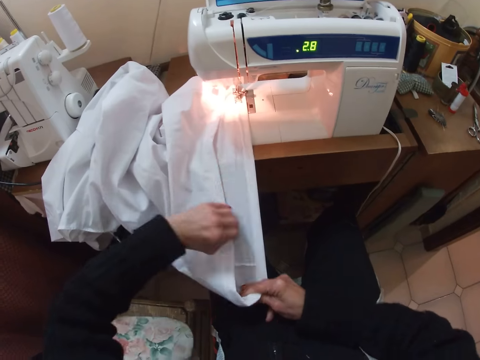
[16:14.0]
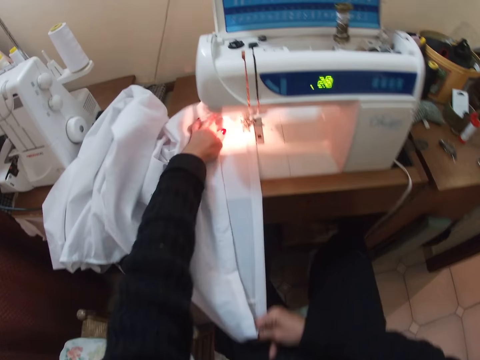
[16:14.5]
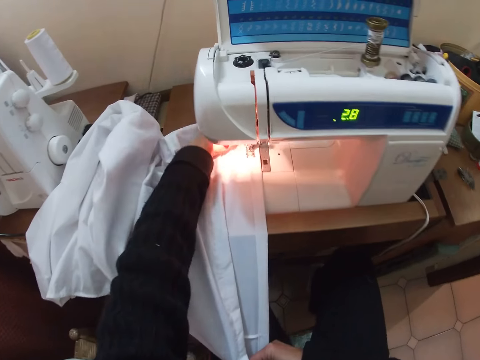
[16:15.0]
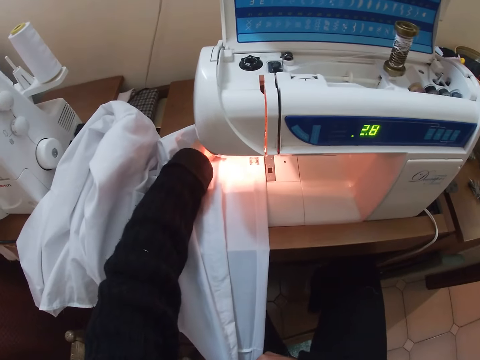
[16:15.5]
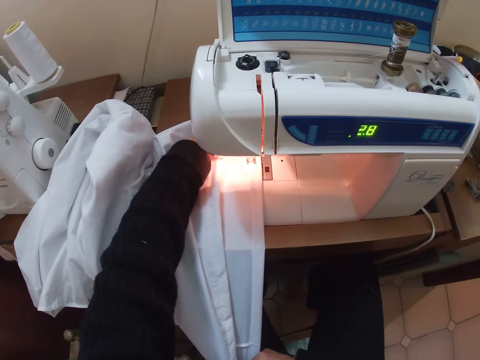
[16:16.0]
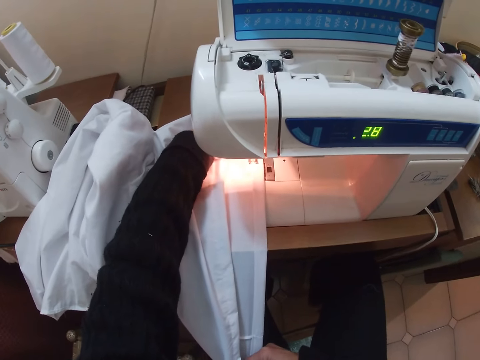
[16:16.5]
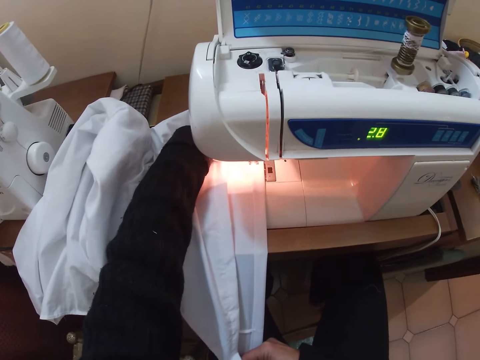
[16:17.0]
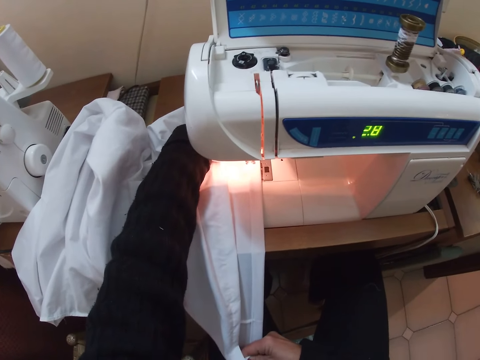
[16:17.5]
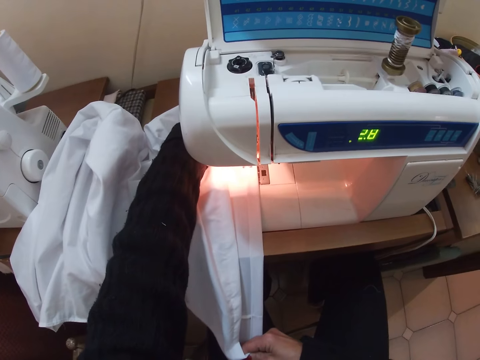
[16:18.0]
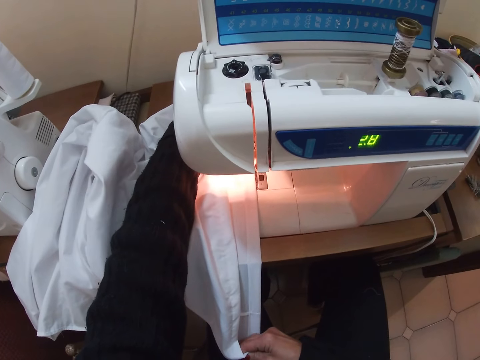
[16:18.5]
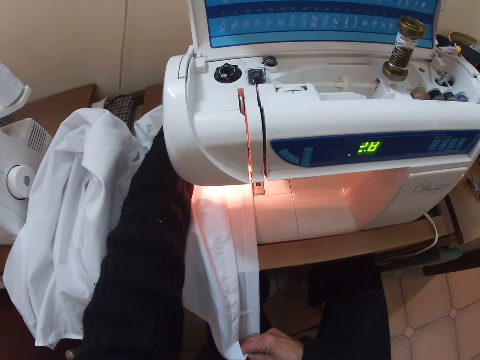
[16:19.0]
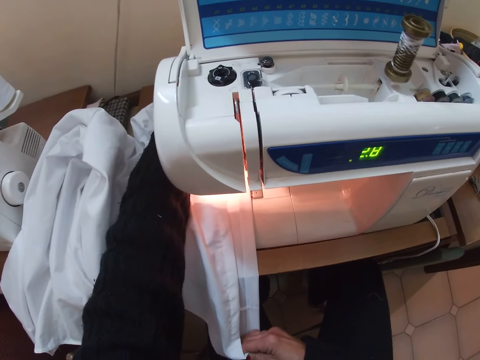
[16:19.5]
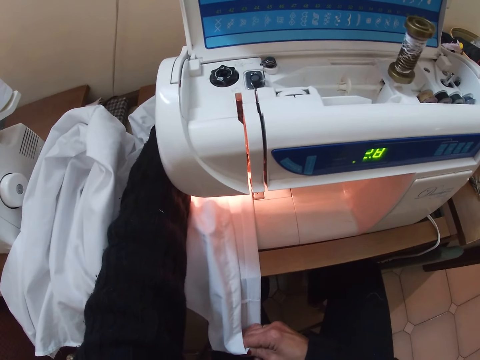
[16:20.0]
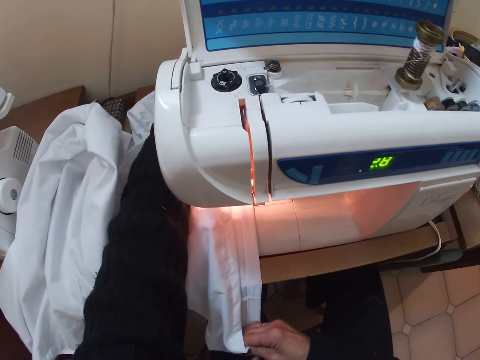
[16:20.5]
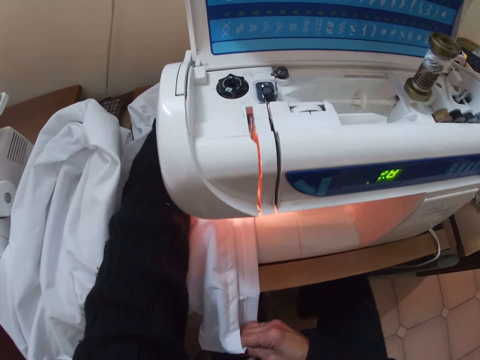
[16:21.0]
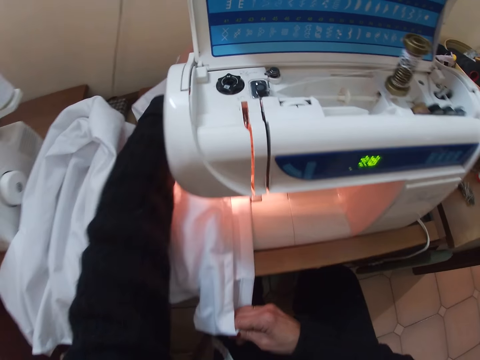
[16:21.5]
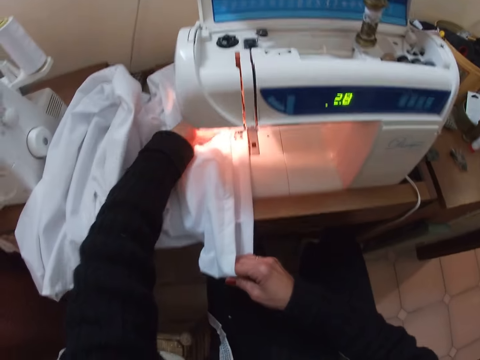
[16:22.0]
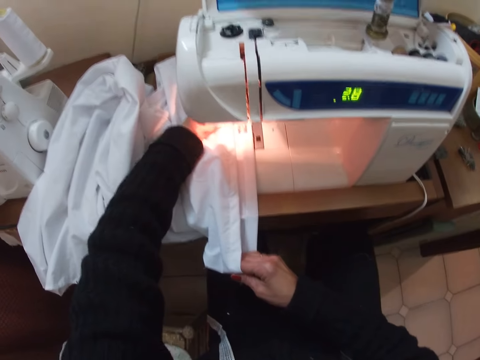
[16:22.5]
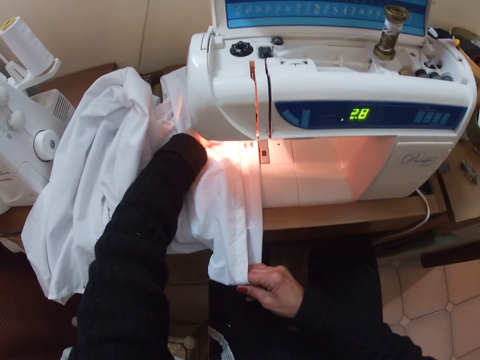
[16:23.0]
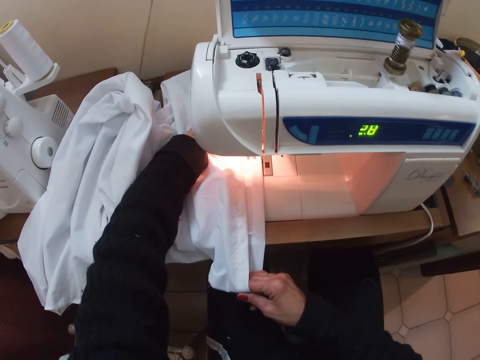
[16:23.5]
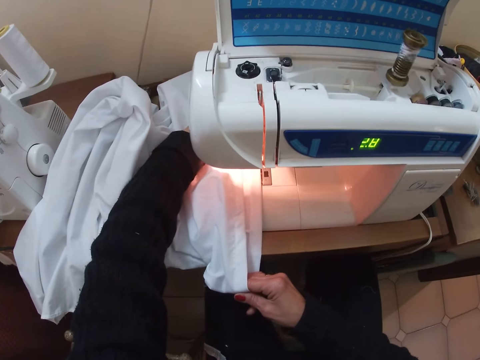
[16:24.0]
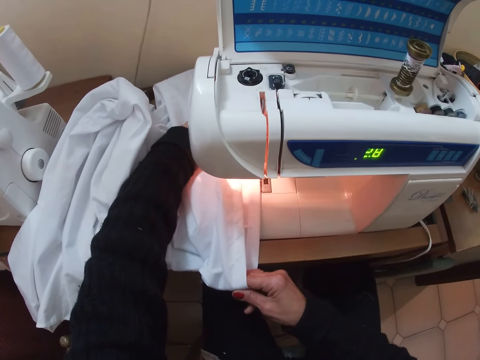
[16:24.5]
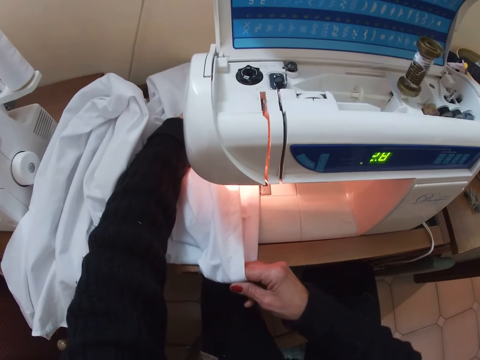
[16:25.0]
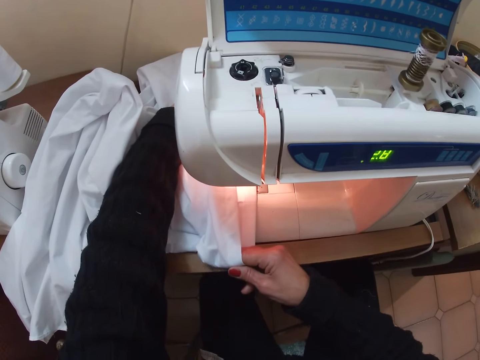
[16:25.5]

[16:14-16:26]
The camera wearer sews the cloth with a sewing machine.

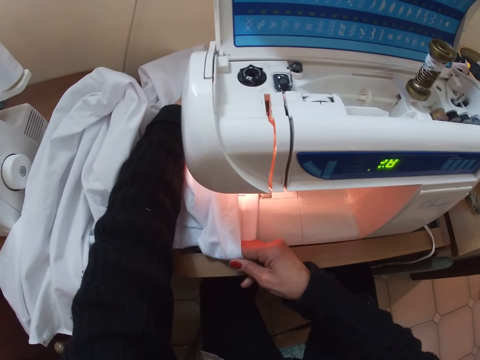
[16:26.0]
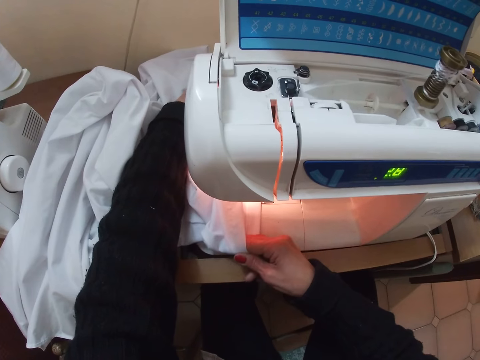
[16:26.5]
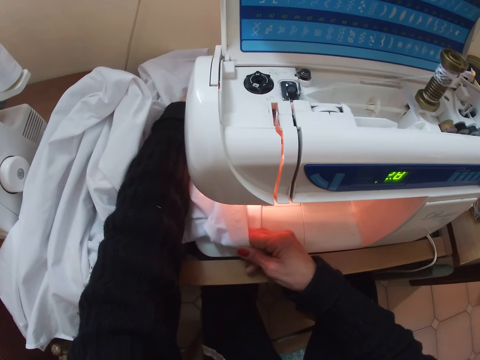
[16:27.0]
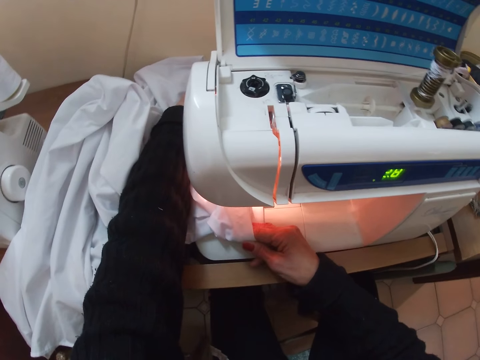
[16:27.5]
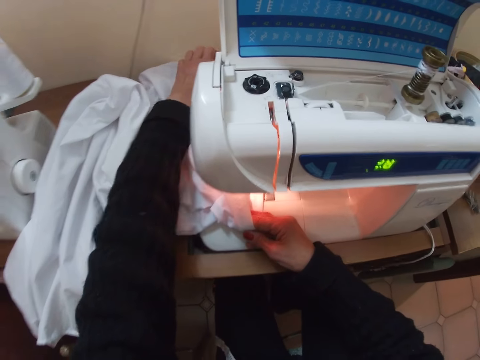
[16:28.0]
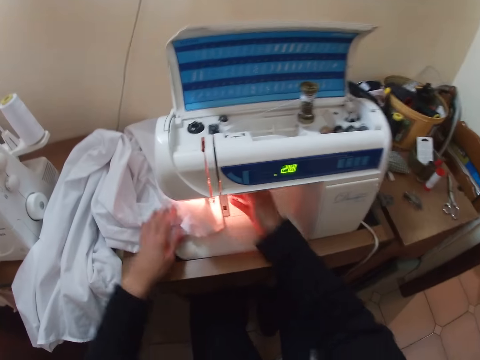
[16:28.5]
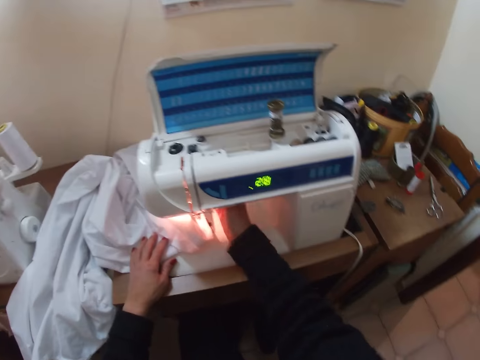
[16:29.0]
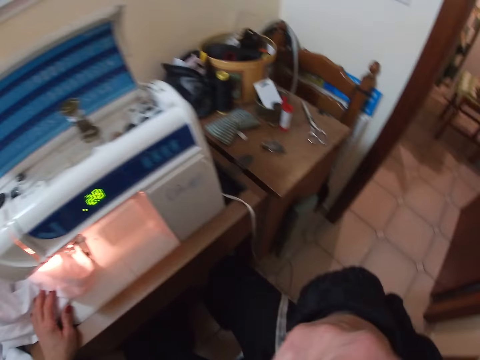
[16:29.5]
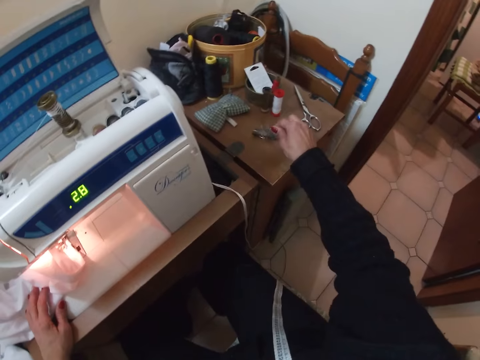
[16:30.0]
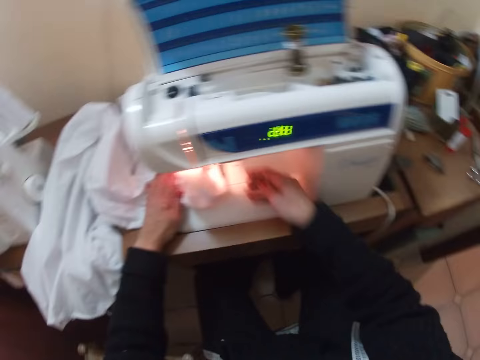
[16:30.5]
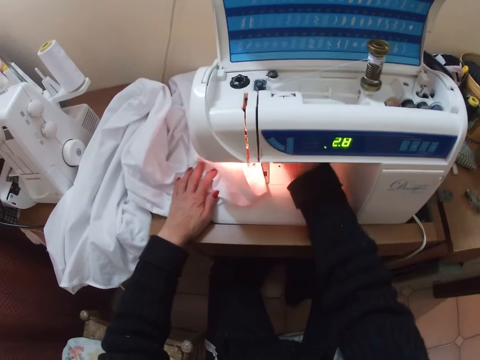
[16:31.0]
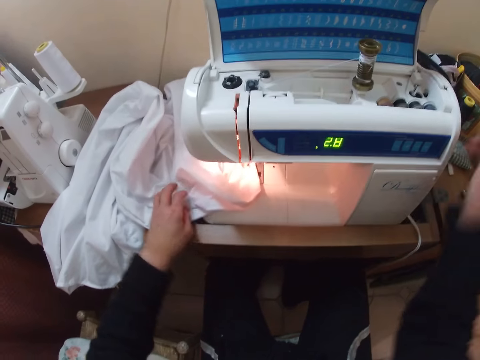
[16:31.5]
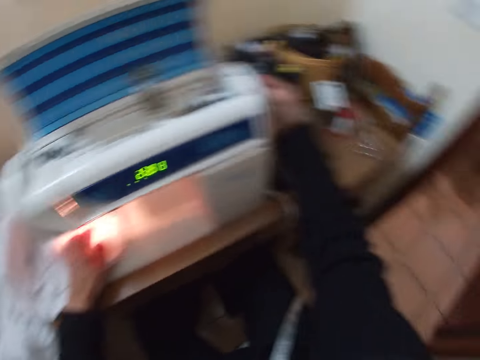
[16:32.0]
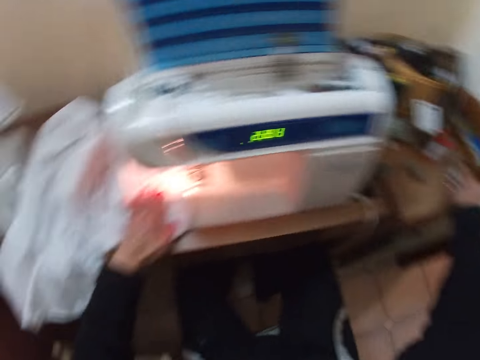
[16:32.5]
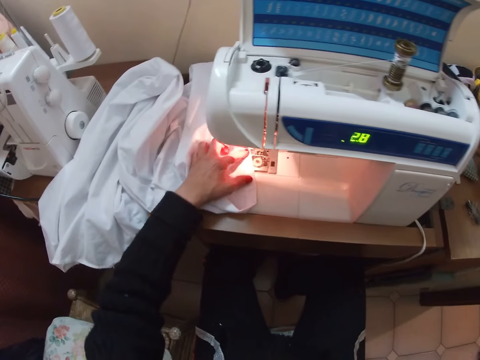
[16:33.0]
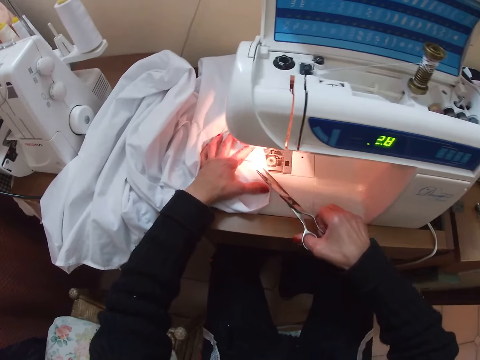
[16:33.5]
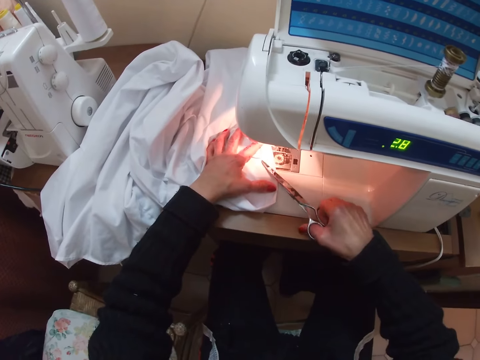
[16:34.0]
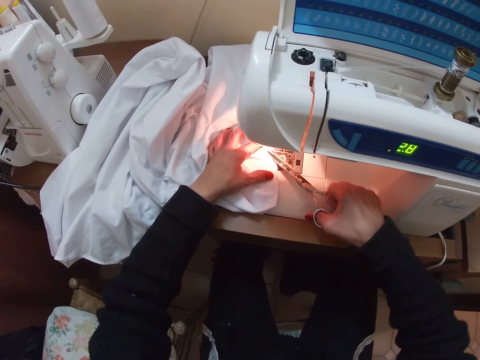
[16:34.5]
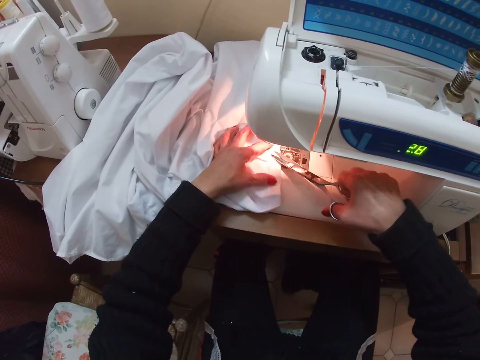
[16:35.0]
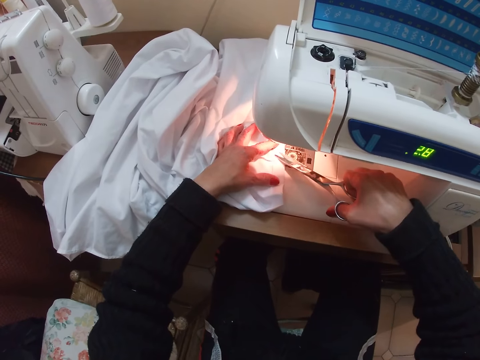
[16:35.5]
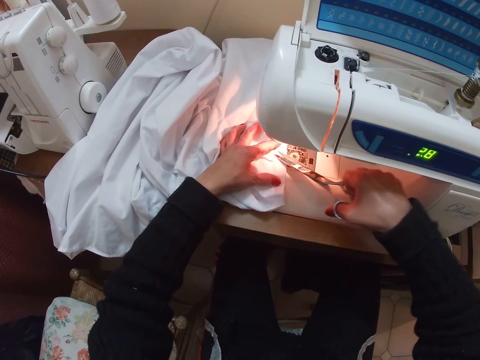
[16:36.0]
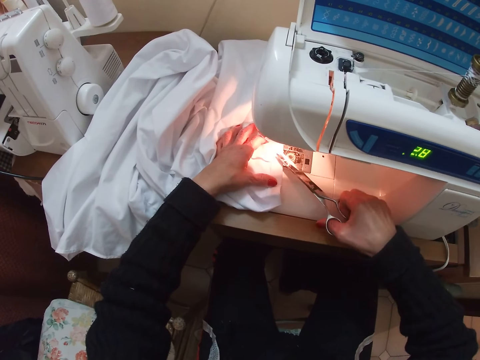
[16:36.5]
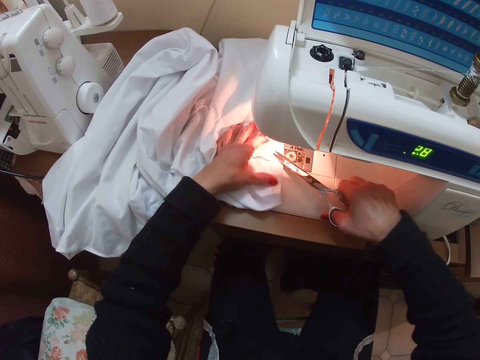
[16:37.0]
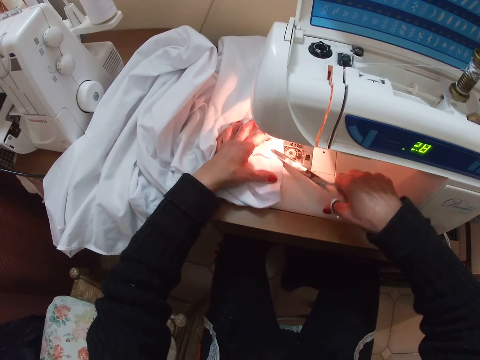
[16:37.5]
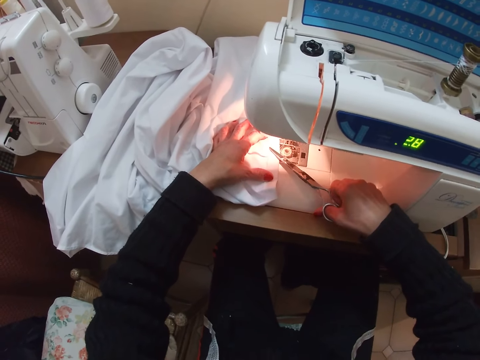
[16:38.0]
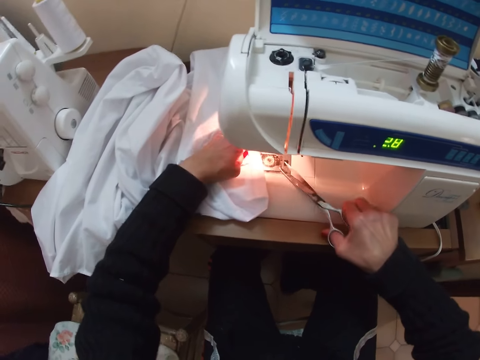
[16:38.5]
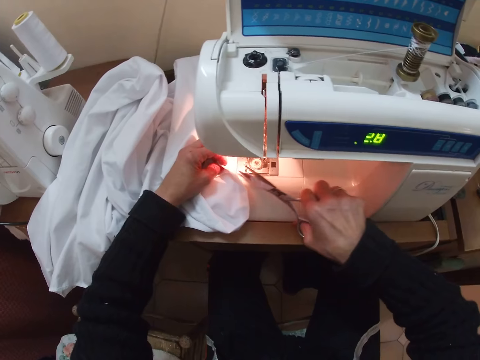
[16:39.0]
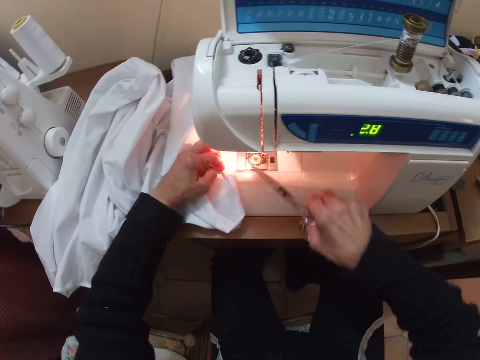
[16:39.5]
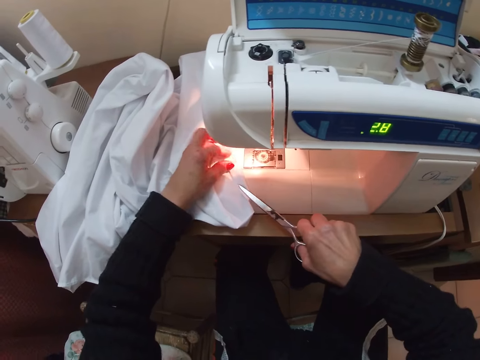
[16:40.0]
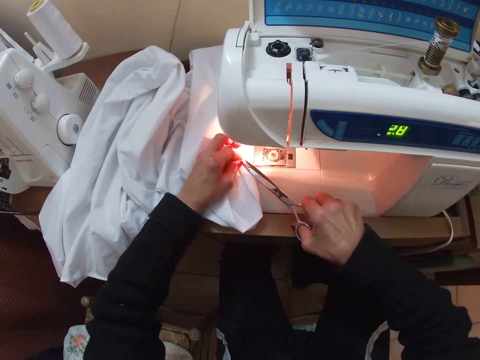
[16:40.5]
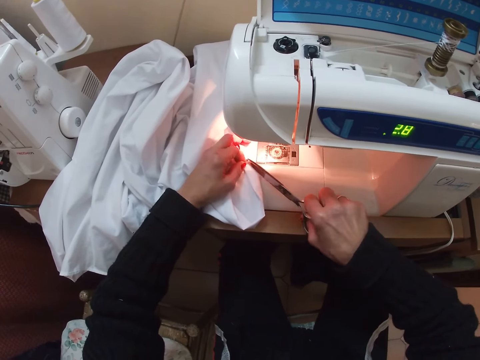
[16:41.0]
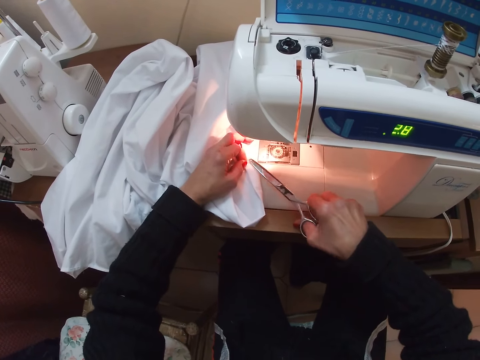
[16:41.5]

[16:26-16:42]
The camera wearer touches herself. She raises the sewing machine pin. She drops a pin on the table. She picks a thread from the table. She adjusts the sewing machine pin. She puts the thread in a knitting machine. She touches the side of the sewing machine. She picks up the scissors on the table. She cuts the thread from the cloth with the scissors.
